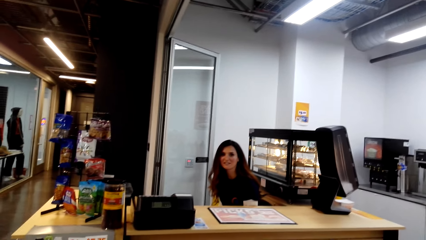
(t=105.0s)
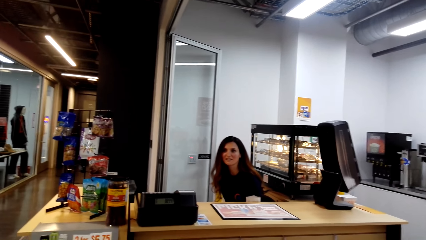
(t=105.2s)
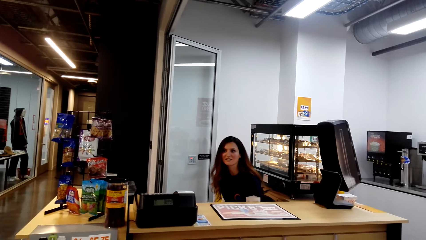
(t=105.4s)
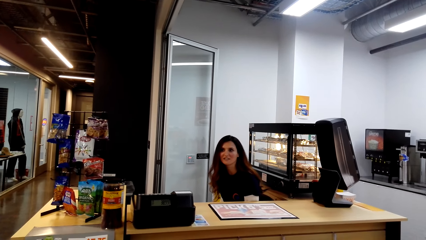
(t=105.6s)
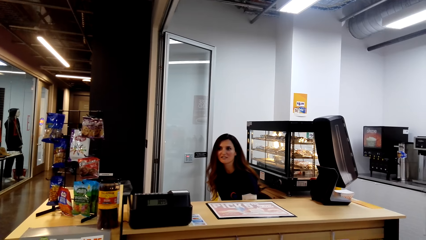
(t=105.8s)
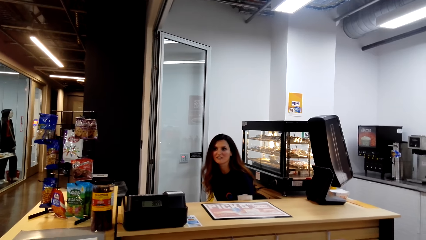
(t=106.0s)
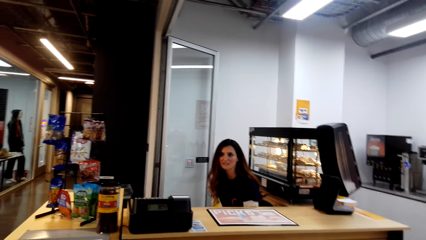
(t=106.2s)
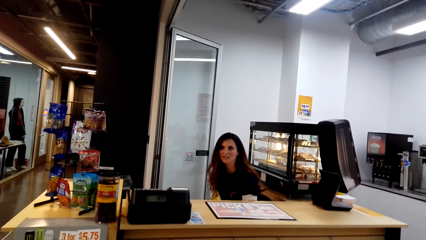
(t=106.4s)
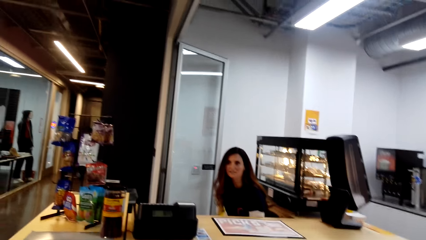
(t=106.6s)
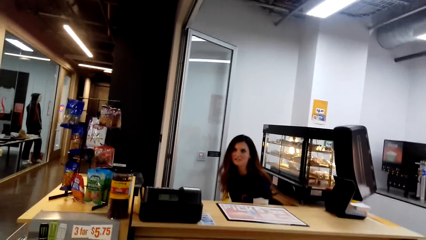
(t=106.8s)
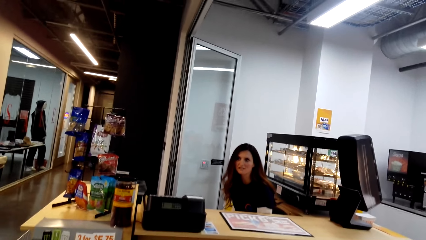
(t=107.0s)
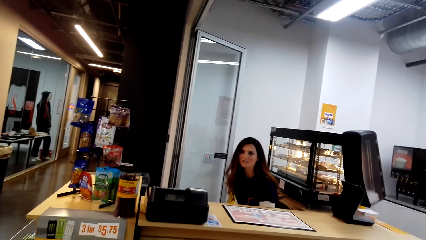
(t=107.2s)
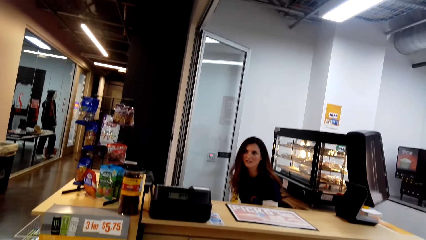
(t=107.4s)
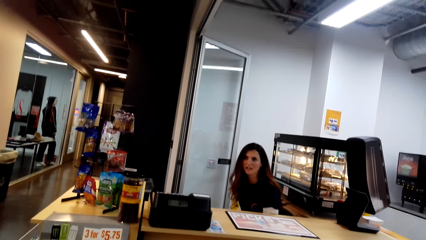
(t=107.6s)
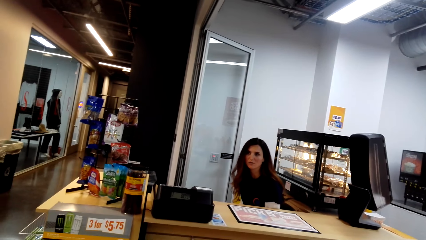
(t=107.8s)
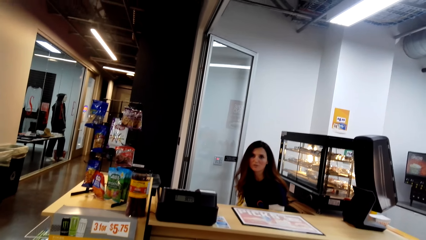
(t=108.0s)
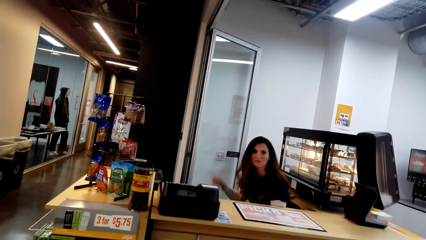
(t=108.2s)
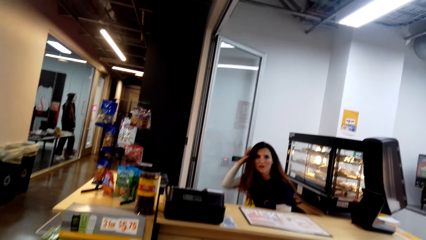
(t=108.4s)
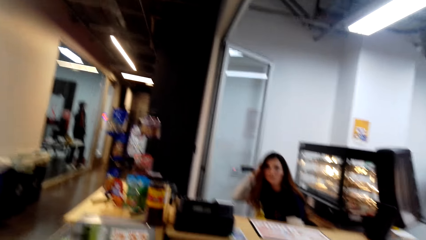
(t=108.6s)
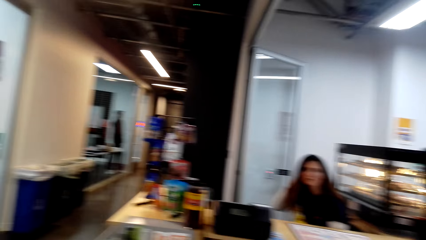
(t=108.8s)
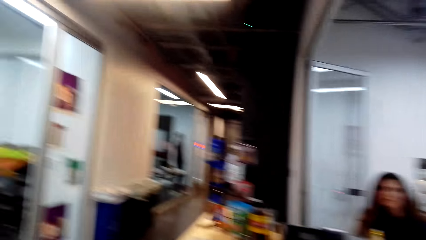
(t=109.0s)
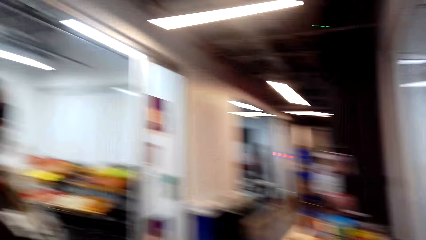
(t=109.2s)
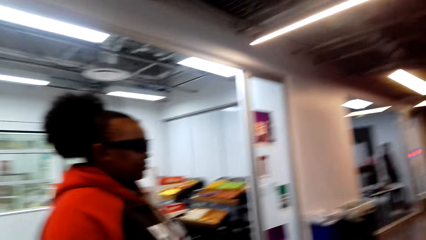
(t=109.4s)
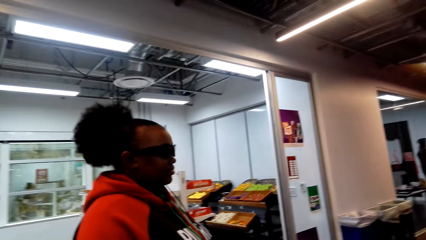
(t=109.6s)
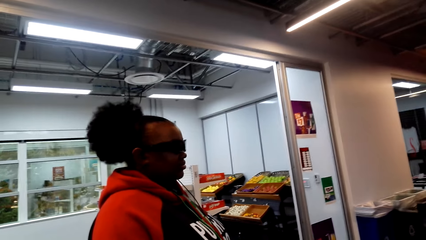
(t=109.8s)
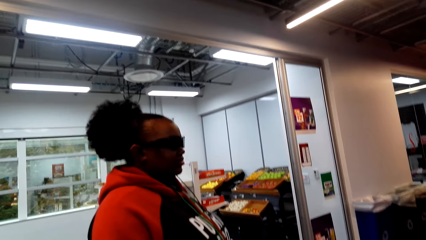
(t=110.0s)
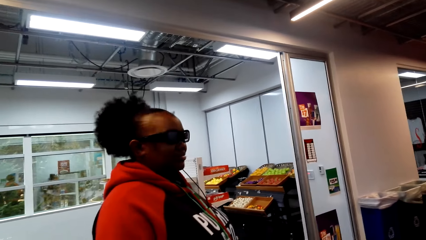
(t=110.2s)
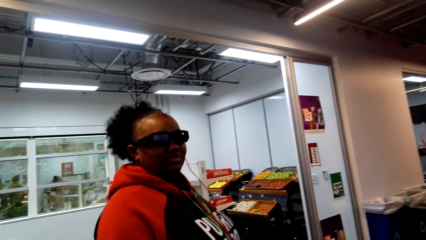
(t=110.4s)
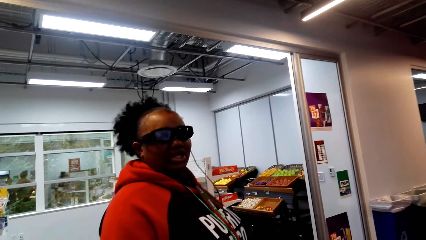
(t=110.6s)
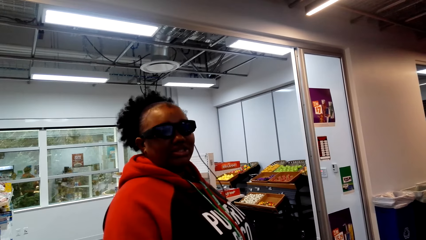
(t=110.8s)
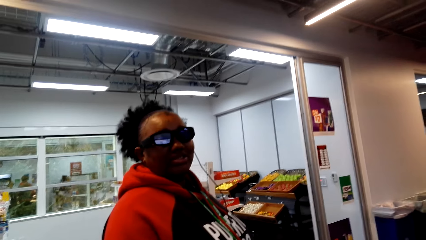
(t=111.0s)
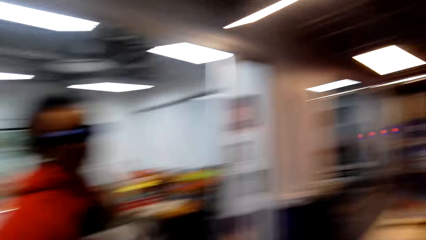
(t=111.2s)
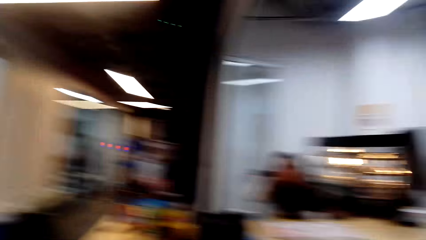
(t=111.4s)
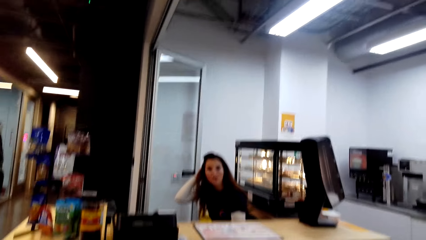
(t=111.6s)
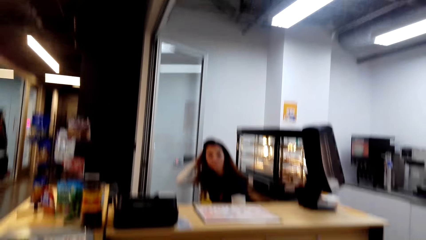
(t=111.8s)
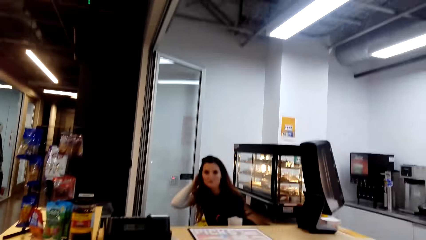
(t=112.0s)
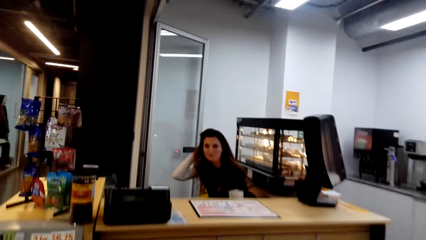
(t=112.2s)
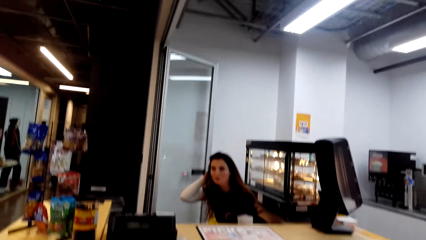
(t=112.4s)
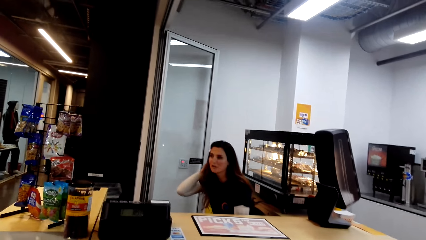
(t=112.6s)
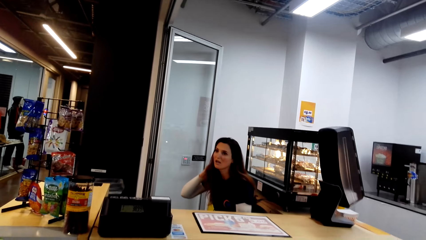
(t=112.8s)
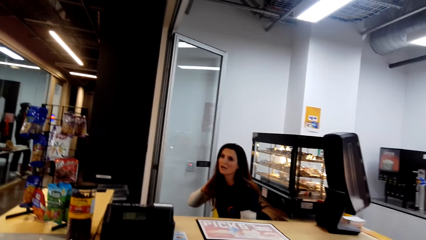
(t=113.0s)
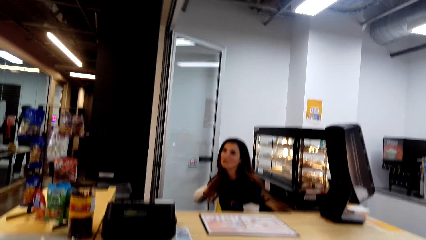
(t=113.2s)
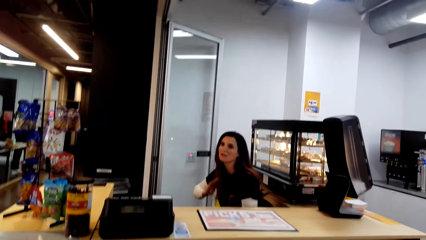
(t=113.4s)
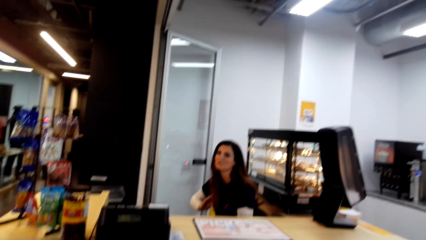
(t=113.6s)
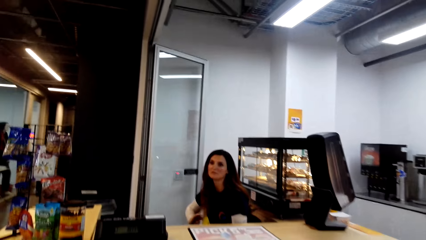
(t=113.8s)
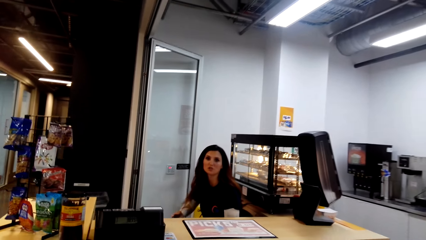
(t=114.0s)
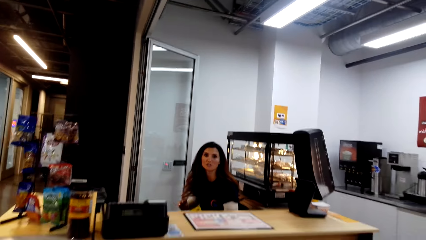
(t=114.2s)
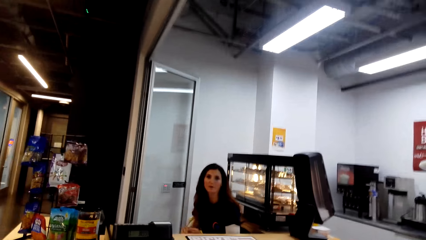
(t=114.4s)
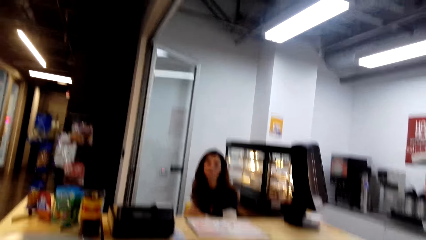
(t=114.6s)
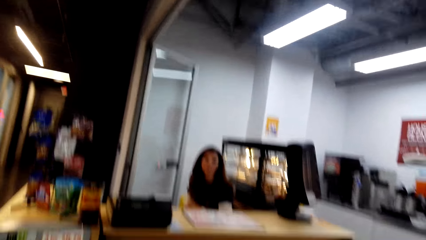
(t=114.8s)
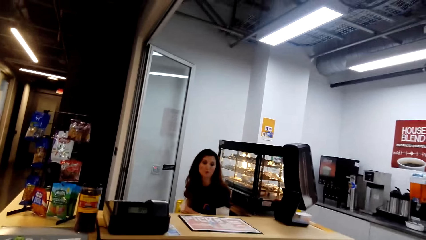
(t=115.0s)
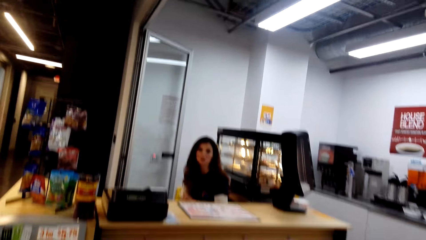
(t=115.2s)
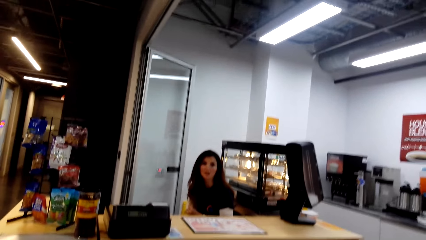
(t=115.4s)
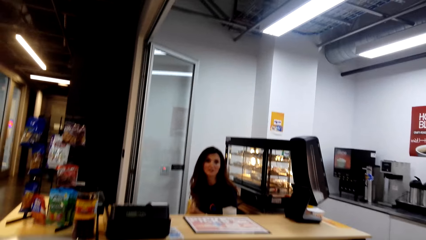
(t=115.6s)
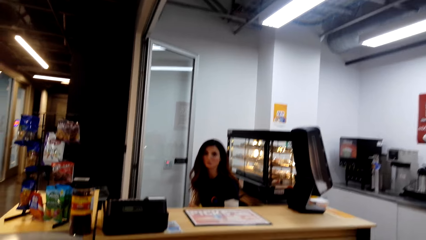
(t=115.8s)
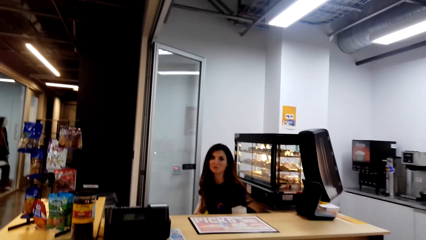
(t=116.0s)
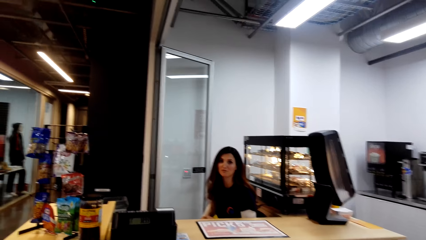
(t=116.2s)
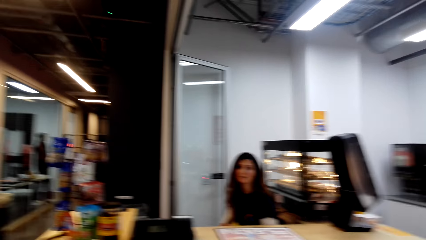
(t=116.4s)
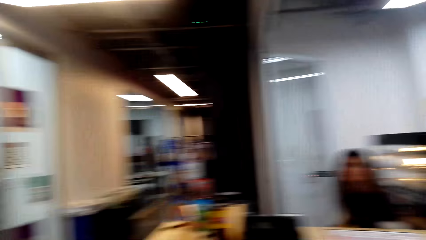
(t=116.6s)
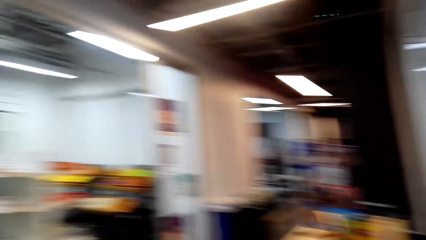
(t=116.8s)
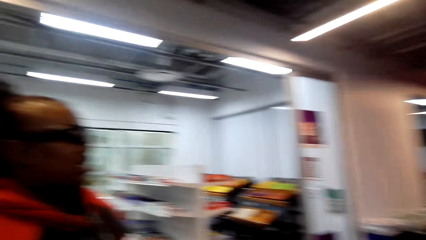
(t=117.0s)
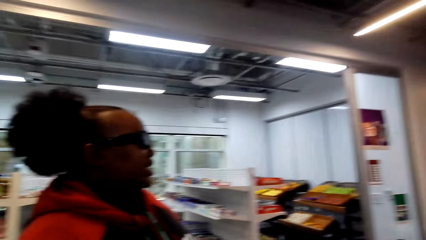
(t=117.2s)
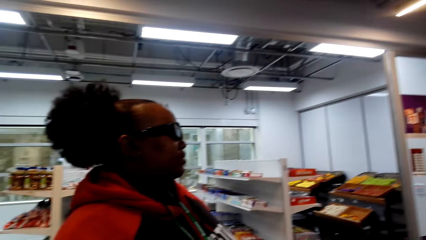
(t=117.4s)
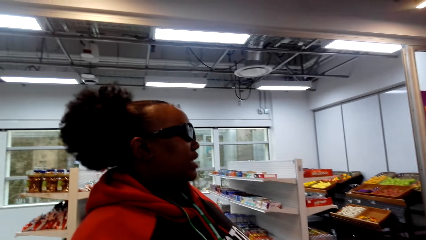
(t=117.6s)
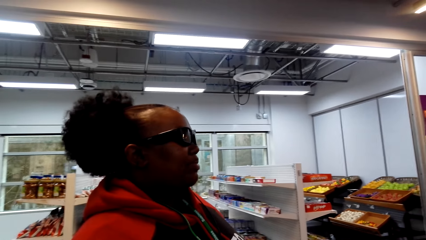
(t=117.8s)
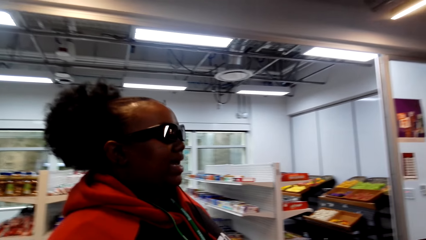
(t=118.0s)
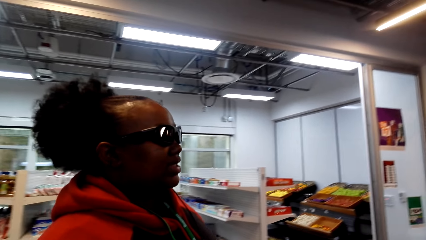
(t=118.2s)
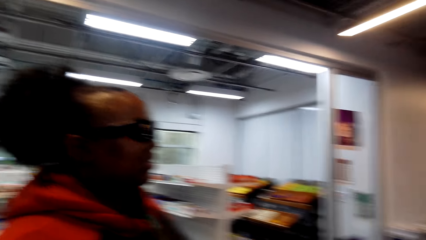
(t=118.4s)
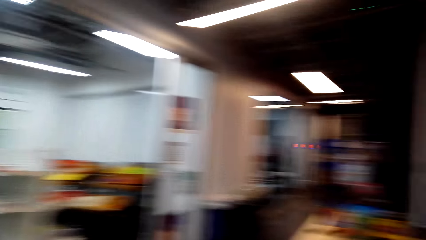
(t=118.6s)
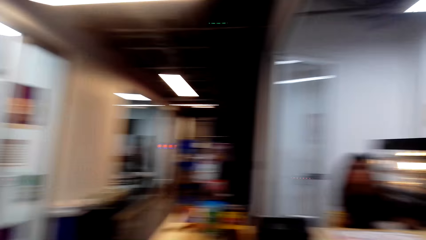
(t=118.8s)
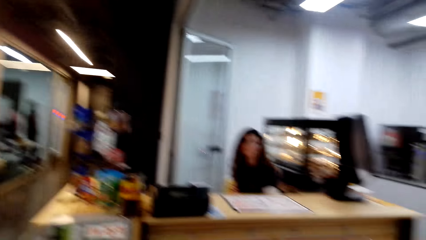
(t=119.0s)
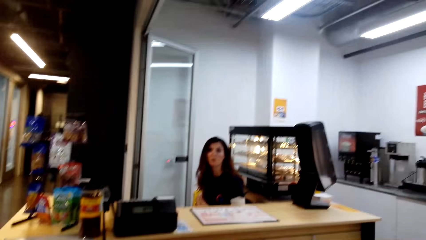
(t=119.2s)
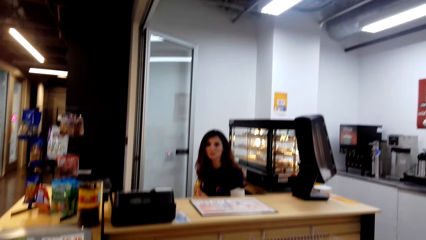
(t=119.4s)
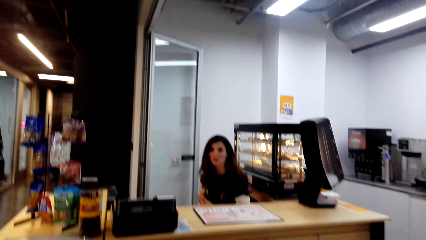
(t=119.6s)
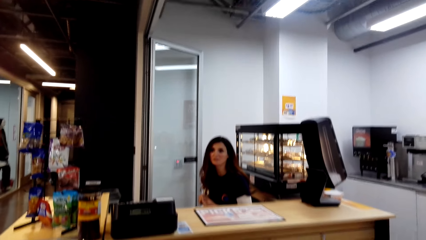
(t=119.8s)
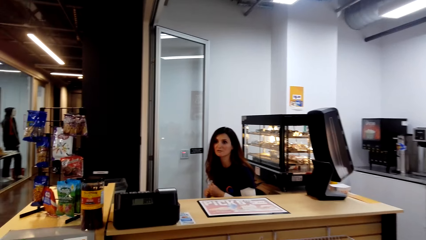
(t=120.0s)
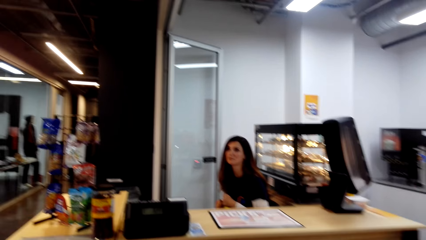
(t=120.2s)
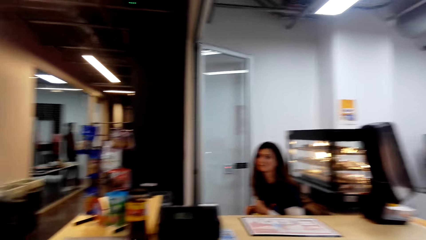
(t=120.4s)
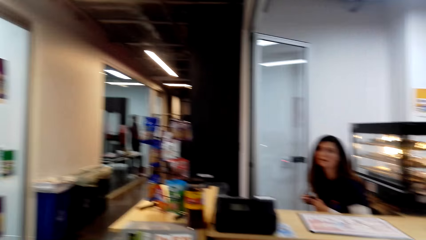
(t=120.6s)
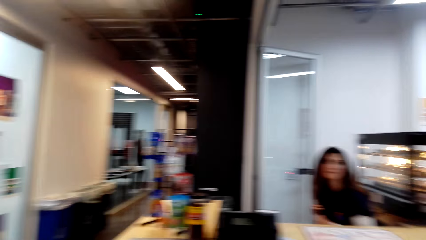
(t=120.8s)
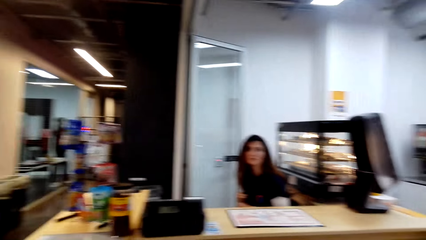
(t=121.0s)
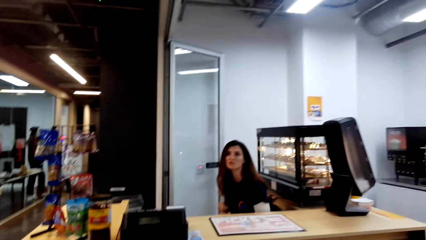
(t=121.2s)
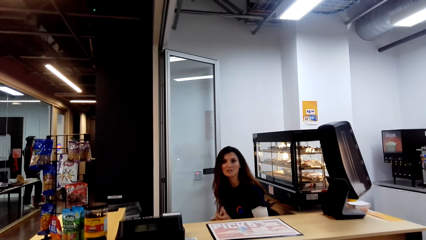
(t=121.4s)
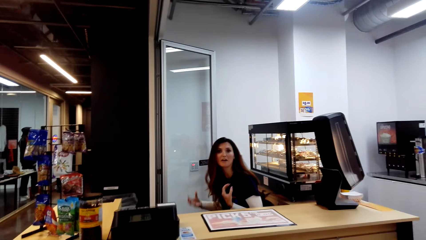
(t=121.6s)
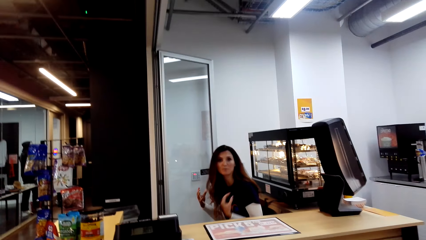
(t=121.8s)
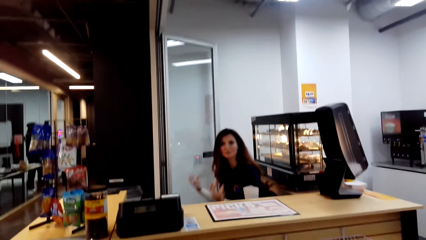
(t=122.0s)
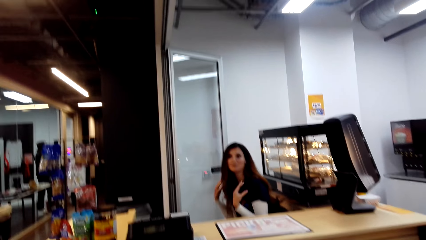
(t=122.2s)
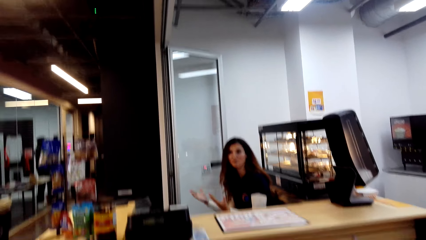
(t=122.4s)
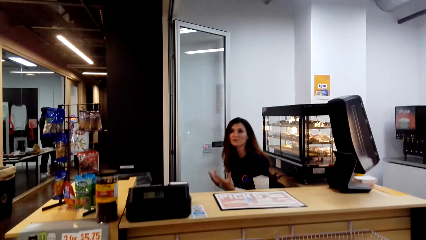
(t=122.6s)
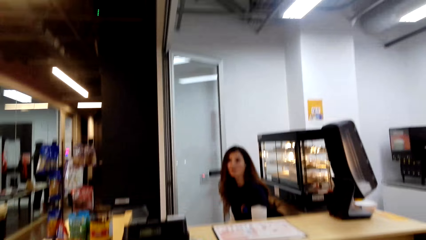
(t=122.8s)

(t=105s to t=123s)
A woman holds her hair. The camera wearer looks at the woman. A cashier talks. The woman converses with the camera wearer.
